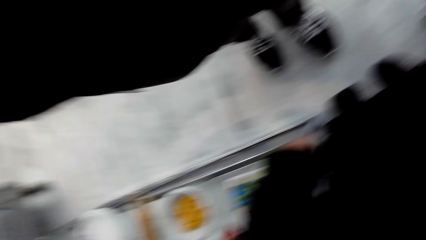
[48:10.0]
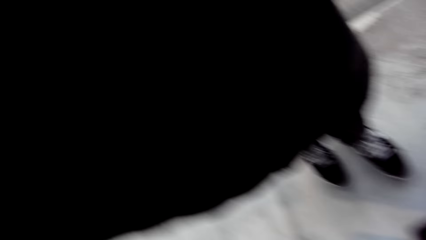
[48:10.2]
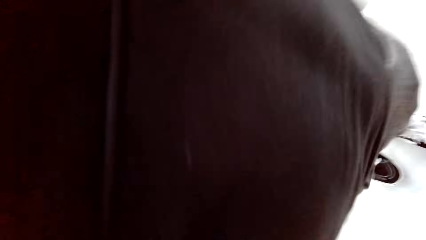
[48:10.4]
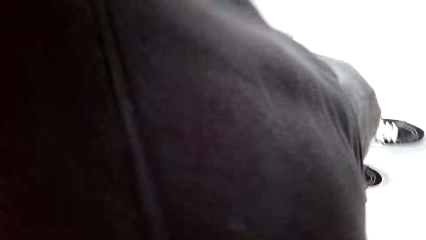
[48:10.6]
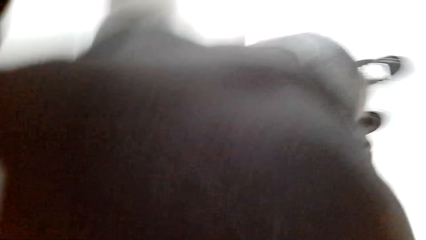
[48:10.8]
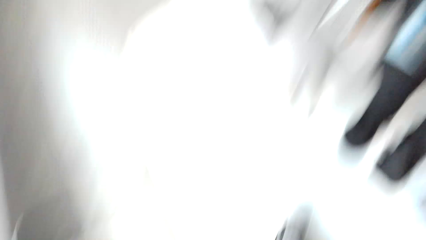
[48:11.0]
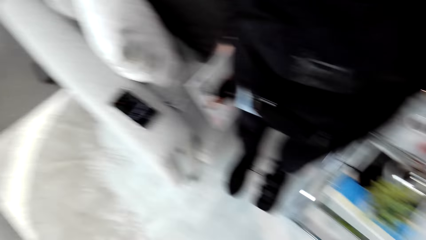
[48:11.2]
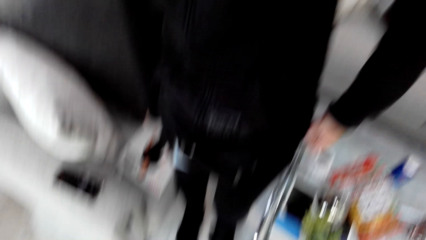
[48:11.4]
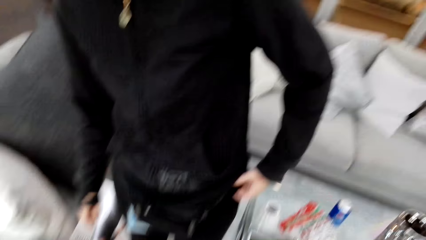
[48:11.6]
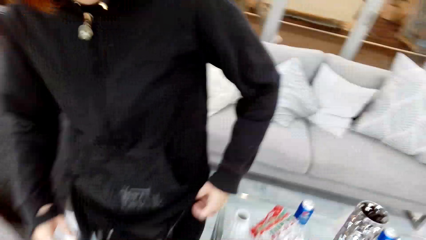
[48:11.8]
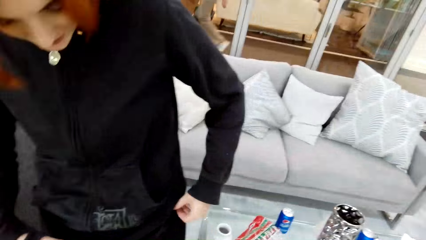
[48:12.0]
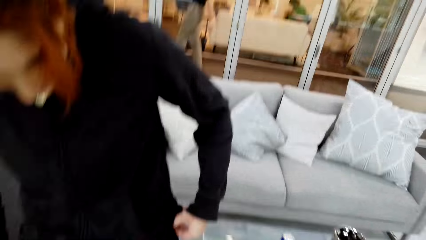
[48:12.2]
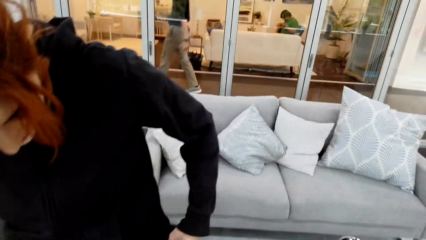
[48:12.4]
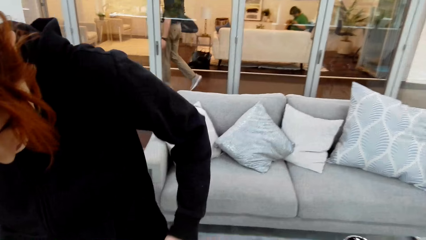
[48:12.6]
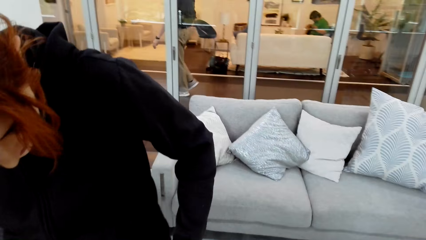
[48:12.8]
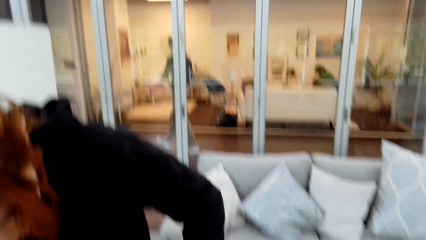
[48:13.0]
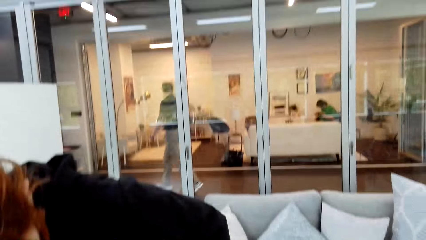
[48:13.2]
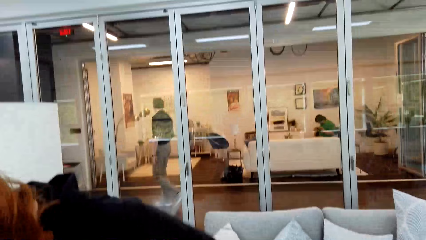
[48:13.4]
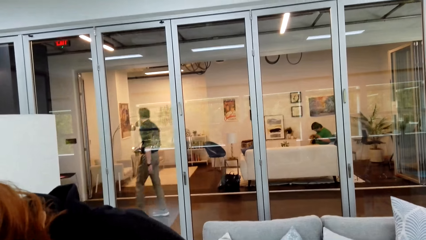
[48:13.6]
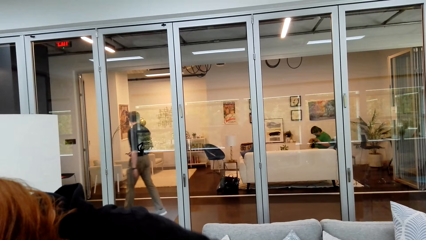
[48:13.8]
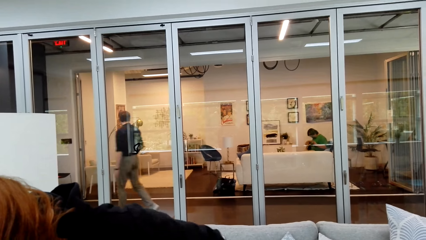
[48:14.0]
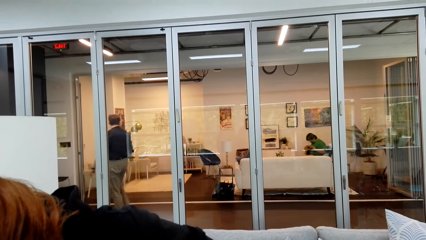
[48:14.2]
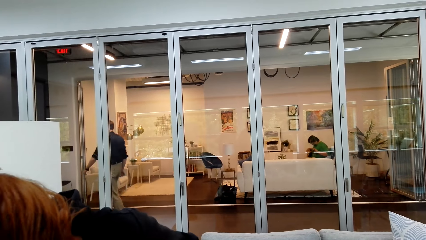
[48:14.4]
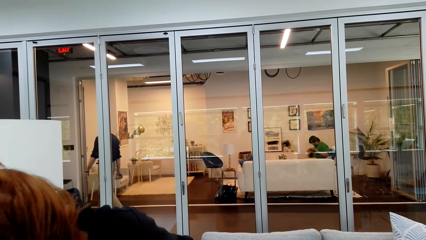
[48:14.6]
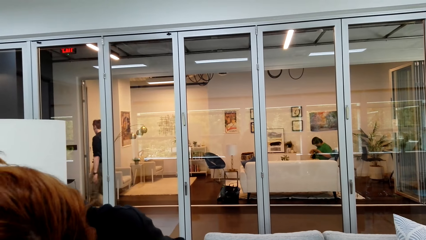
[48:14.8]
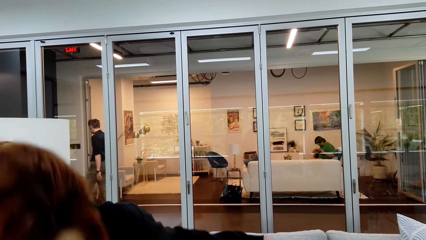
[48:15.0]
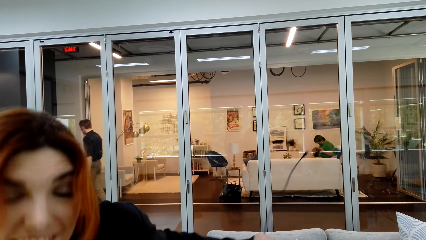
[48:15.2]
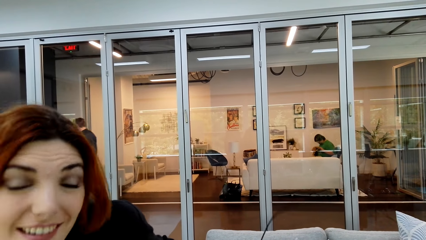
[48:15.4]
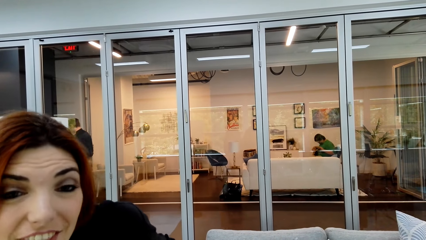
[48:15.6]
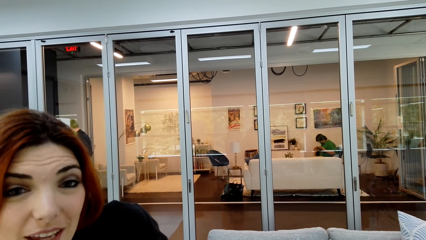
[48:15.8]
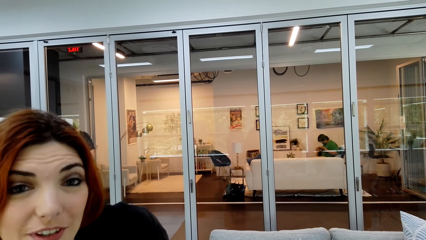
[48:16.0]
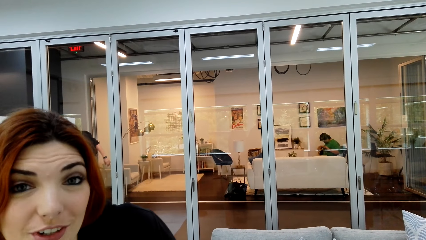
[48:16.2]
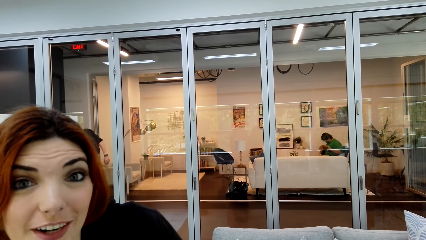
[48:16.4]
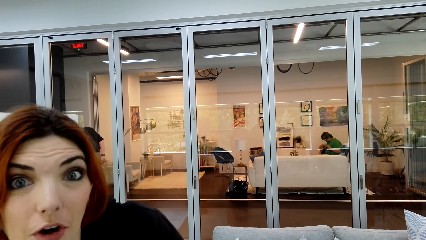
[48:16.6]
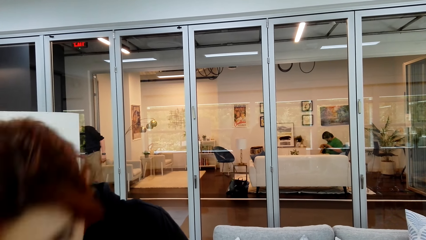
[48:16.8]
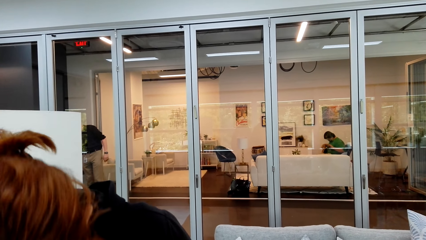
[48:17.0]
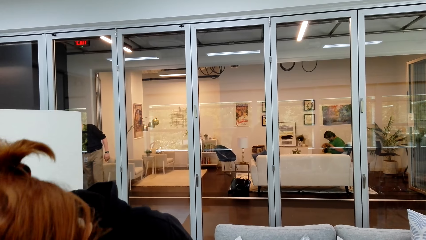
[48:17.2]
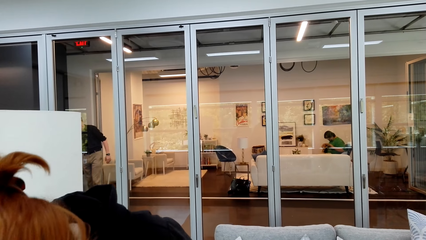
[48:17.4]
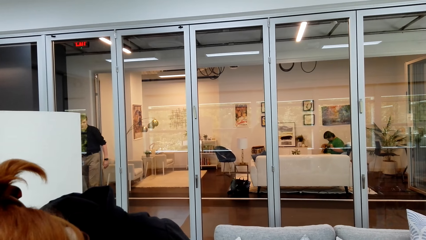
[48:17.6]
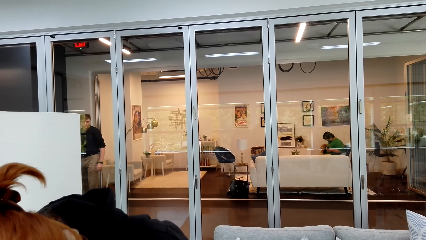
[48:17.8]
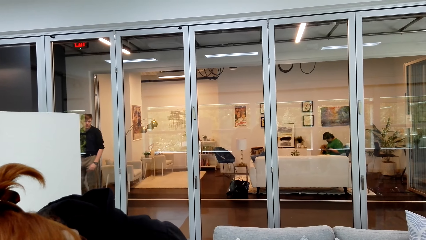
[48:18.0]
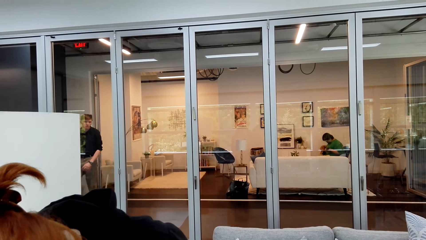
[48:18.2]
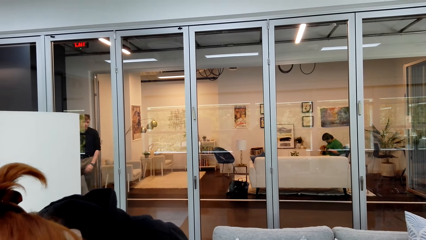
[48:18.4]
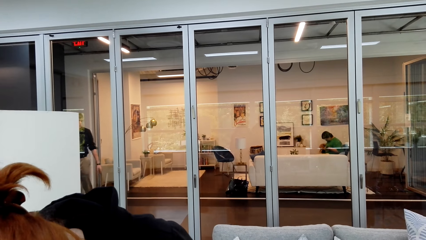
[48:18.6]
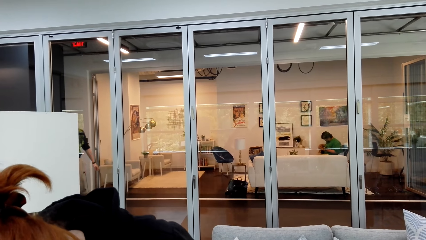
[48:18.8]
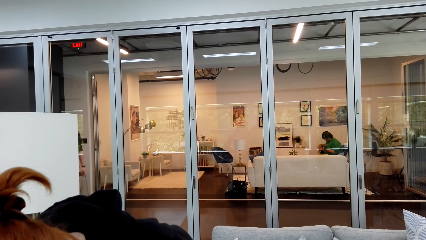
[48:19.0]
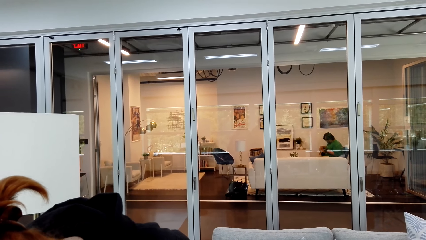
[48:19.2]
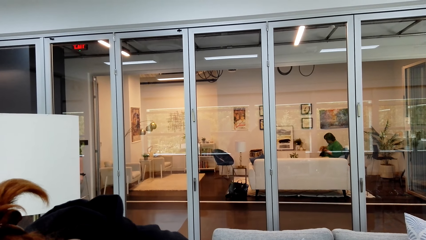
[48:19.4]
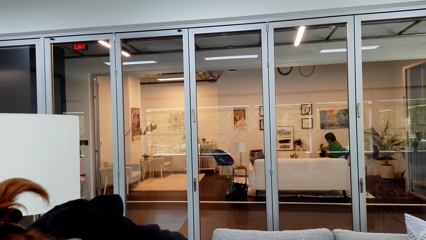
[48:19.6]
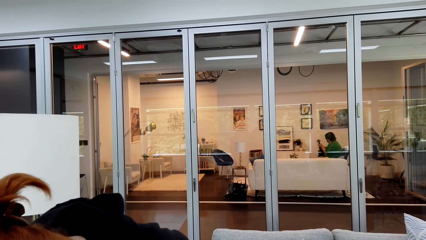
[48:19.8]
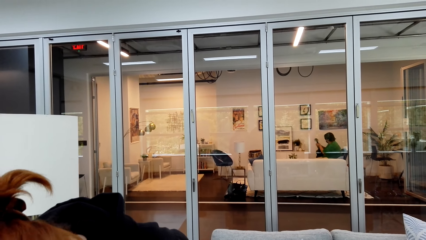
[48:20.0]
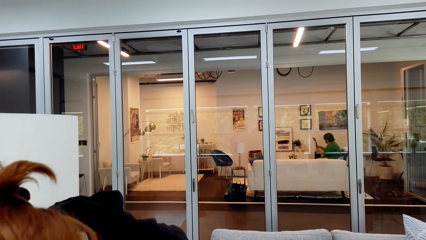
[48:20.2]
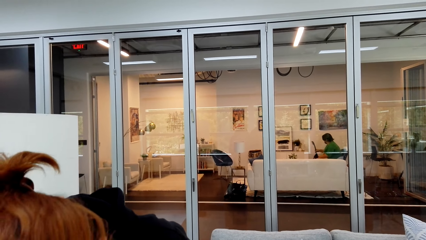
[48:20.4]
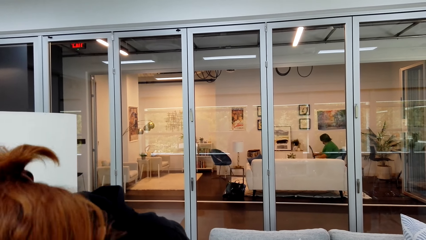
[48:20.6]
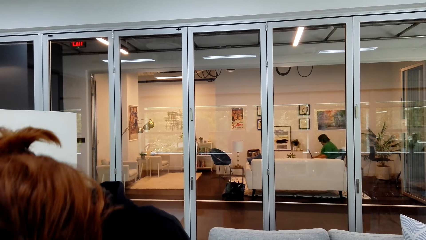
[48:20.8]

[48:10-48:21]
The camera wearer gazes at the woman. They stand. Another man walks around the room. A lady sits on a chair. The camera wearer converses with the first man. The woman converses with the camera wearer.
